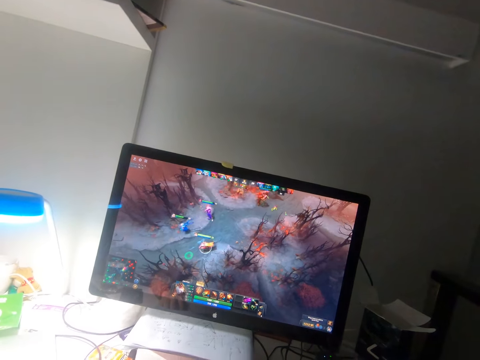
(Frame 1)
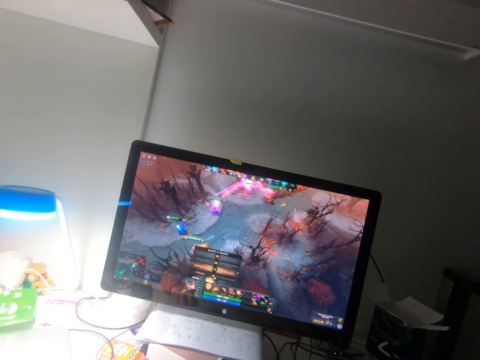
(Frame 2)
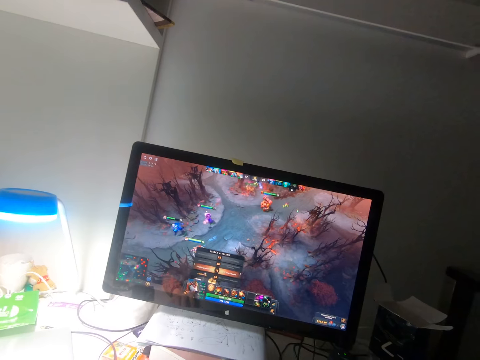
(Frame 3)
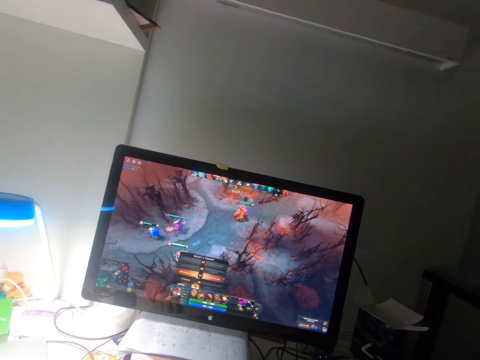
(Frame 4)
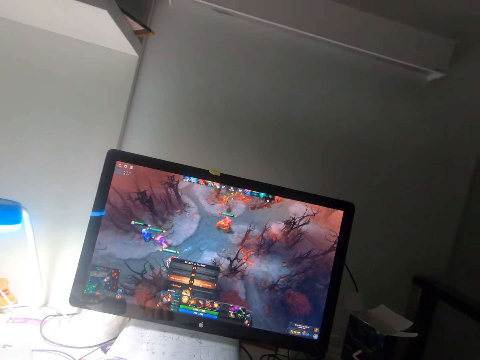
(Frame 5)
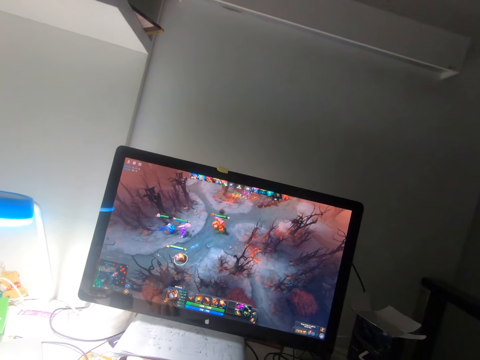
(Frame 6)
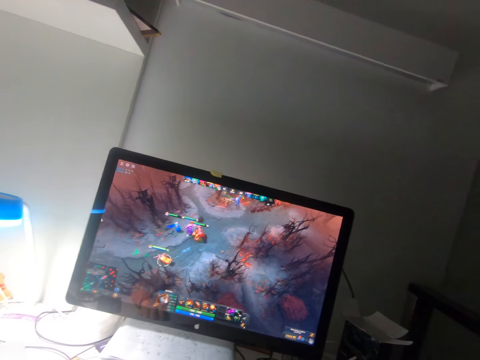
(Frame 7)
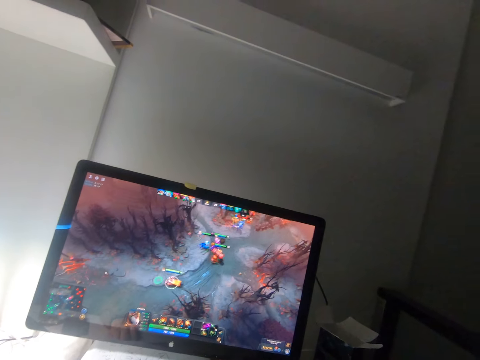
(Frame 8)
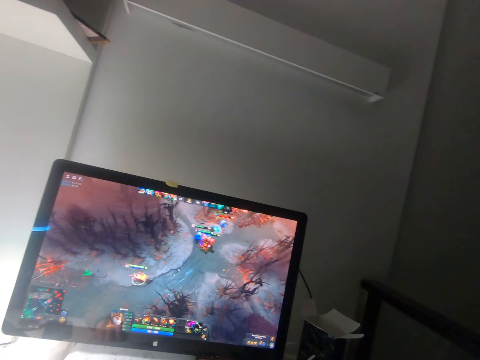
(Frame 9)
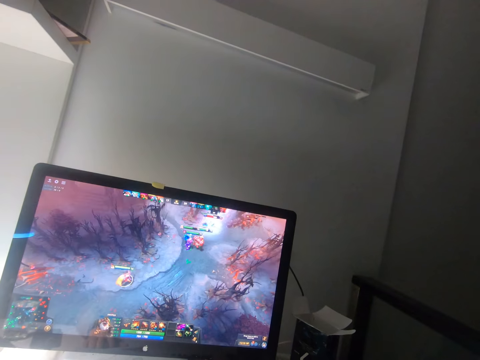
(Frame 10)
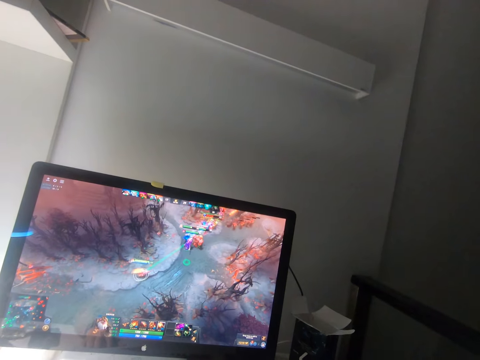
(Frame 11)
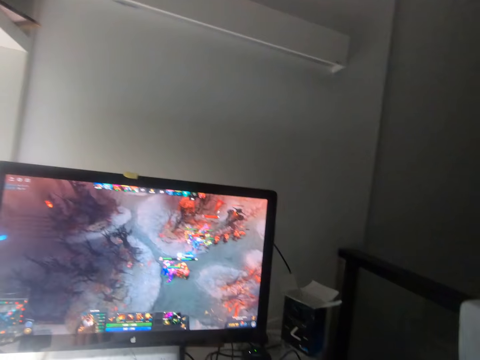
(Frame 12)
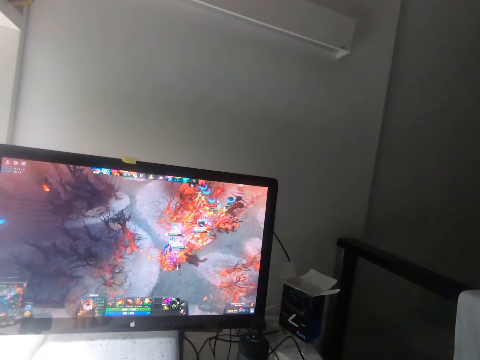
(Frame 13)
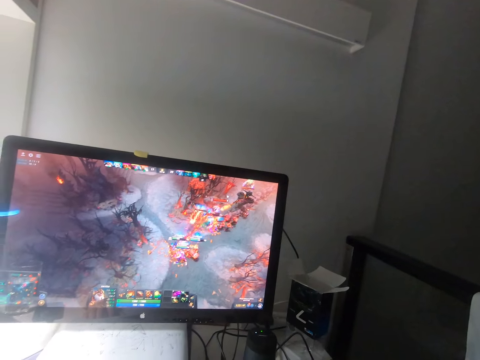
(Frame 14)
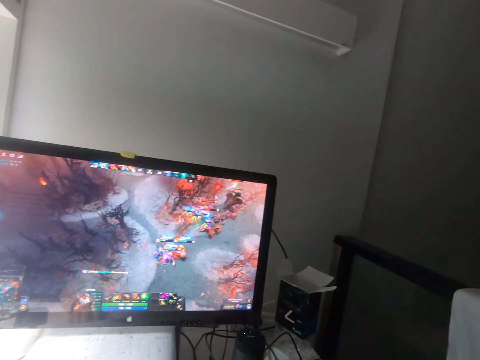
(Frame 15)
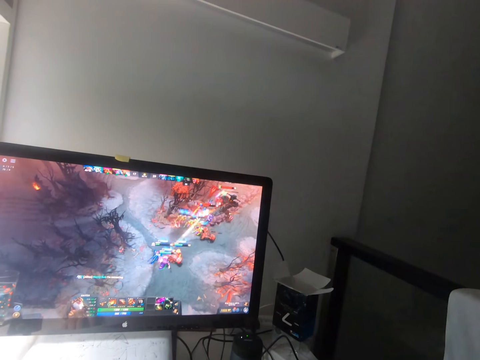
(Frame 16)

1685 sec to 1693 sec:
The camera wearer looks at the scores. They play the game on the computer using the mouse.

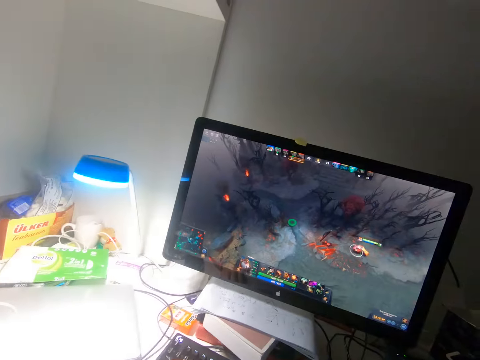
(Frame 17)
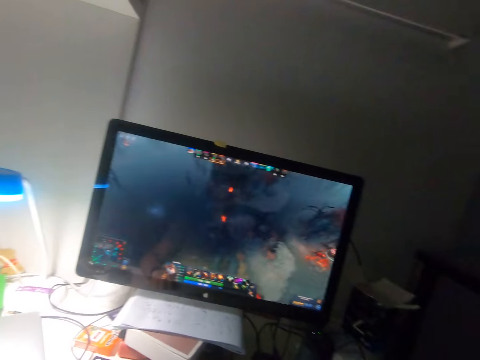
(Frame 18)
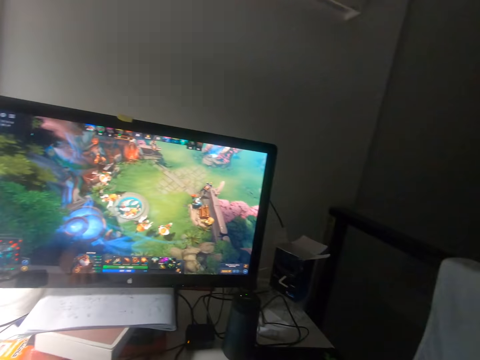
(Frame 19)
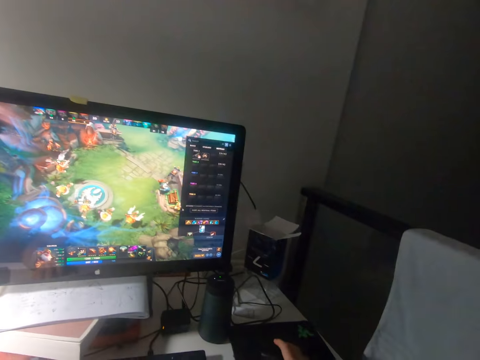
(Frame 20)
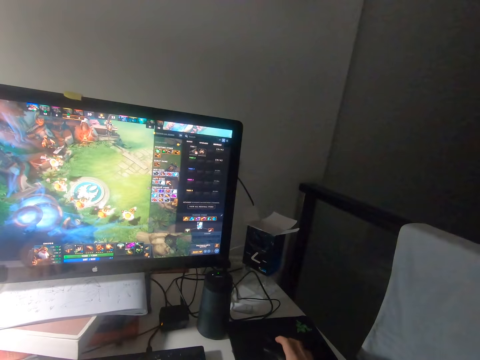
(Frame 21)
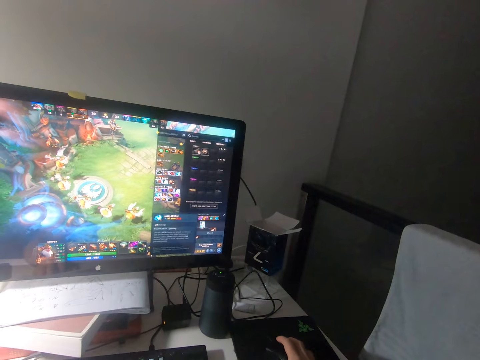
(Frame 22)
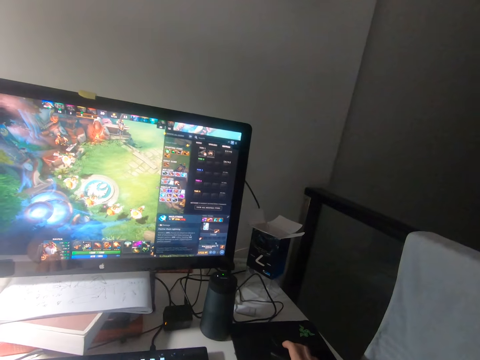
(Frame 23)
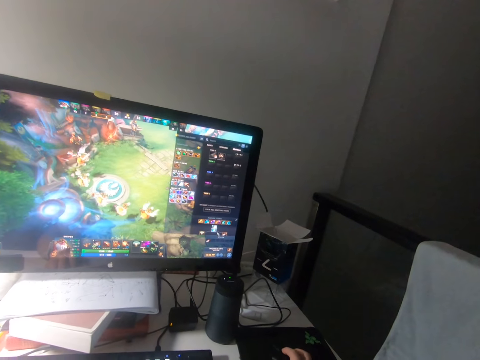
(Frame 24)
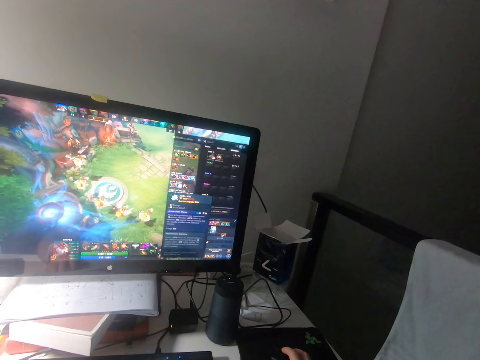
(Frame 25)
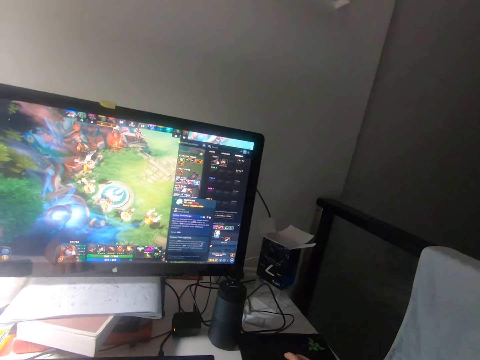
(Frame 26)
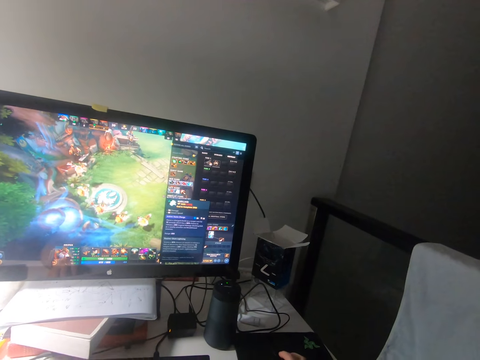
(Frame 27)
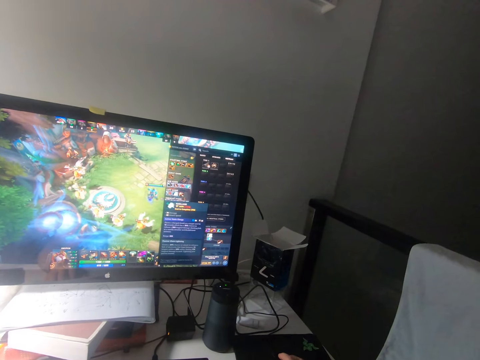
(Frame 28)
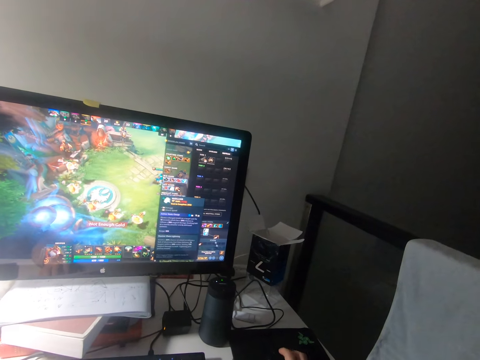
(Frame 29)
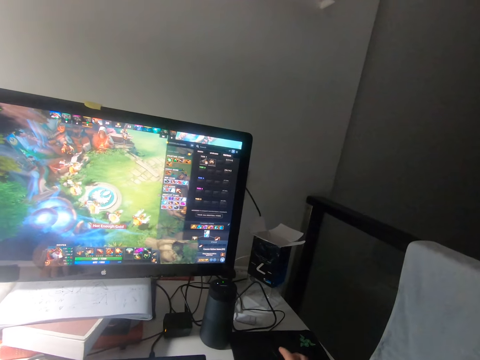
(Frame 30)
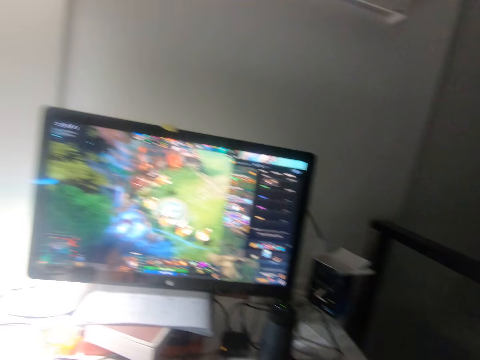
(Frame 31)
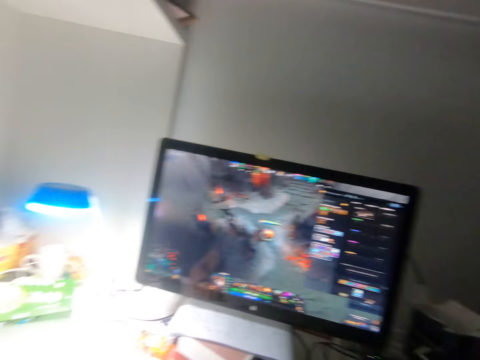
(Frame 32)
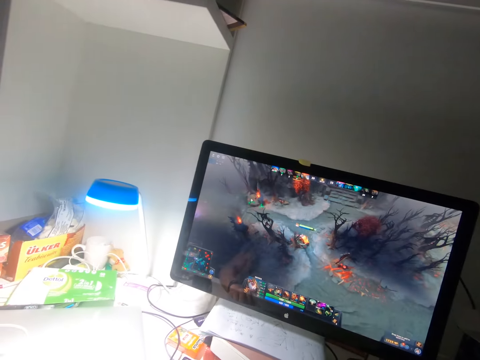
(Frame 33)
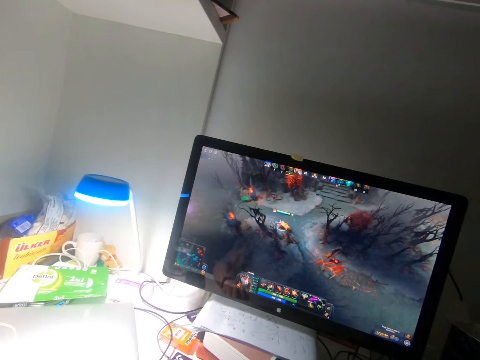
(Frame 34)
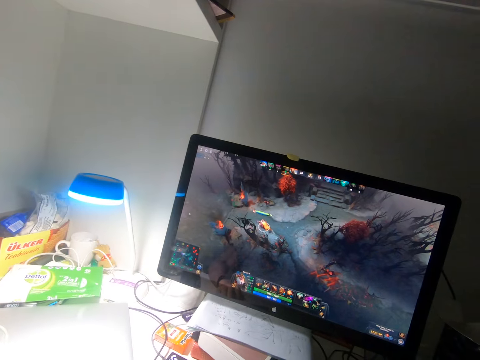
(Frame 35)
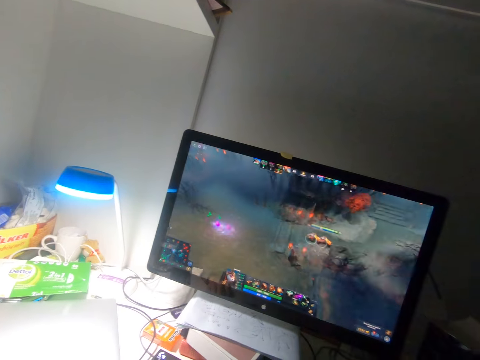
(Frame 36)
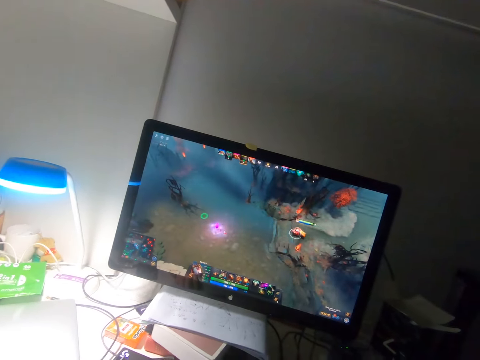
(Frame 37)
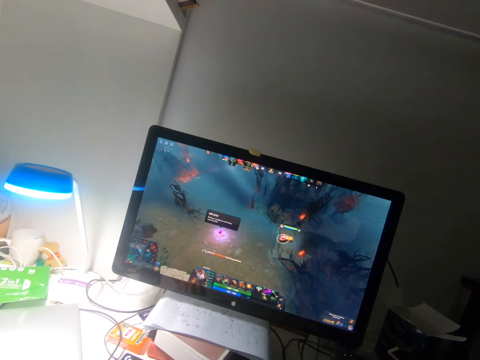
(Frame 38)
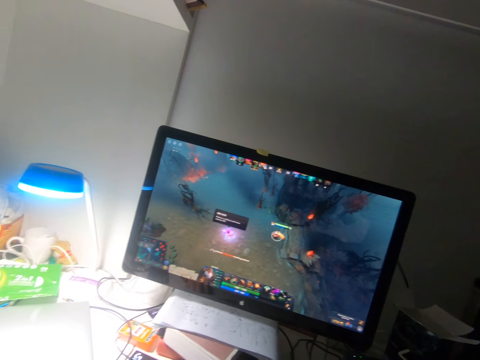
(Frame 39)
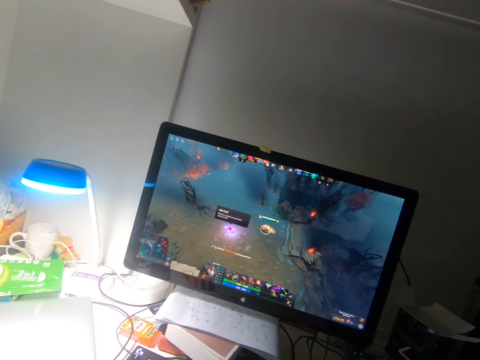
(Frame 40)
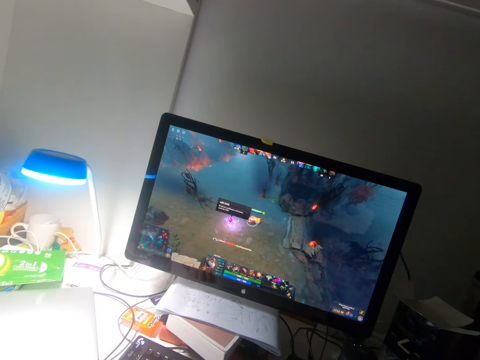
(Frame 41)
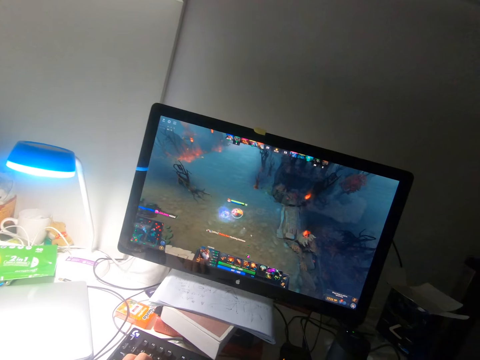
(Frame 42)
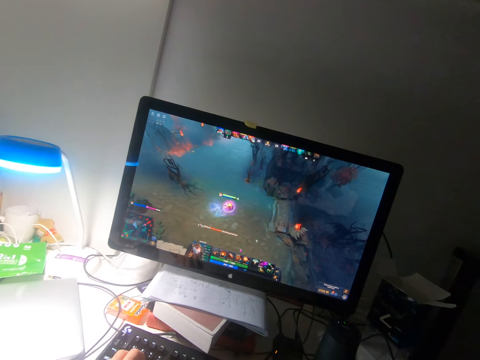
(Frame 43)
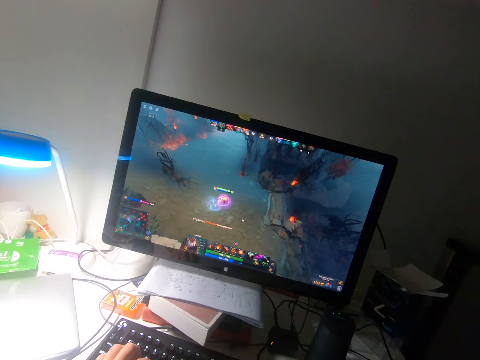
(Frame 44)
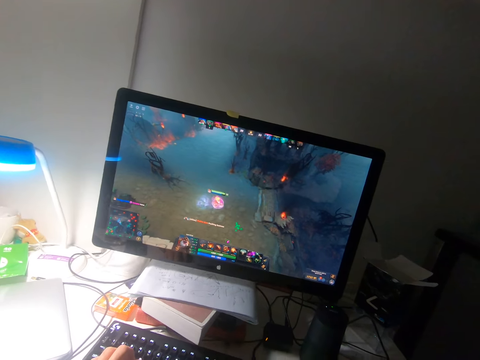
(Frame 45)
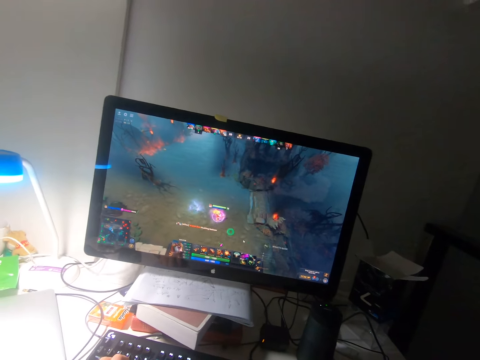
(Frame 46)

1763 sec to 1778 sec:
The camera wearer changes the setting of the game. They play the game on the computer using the mouse.

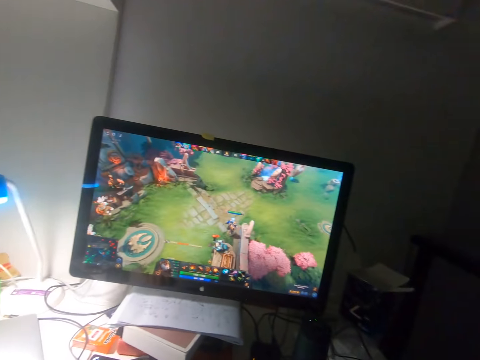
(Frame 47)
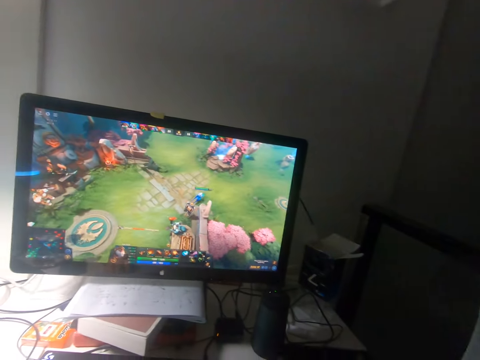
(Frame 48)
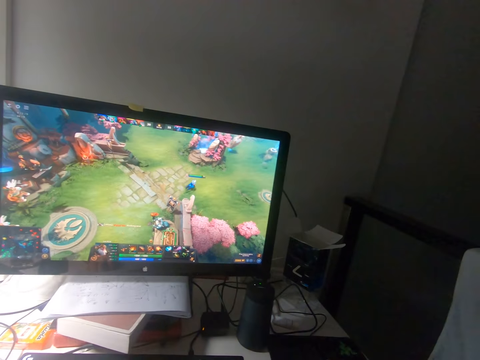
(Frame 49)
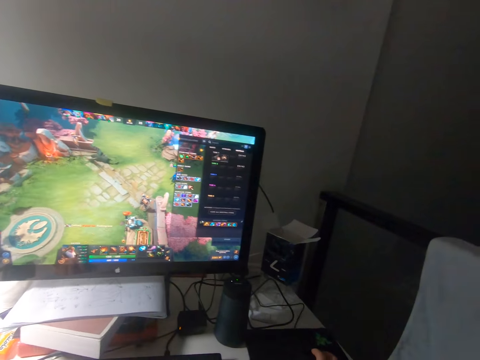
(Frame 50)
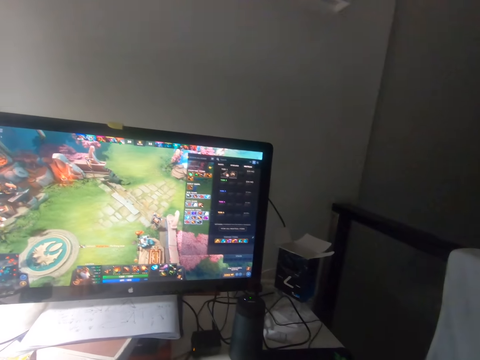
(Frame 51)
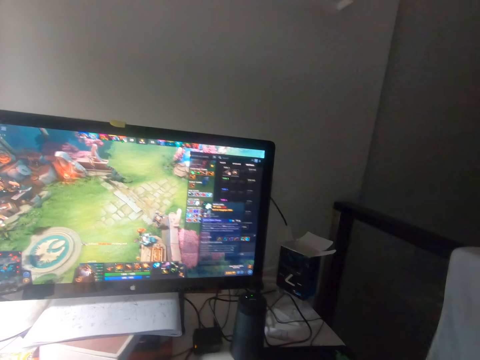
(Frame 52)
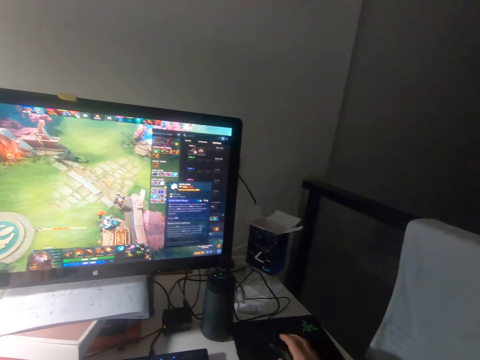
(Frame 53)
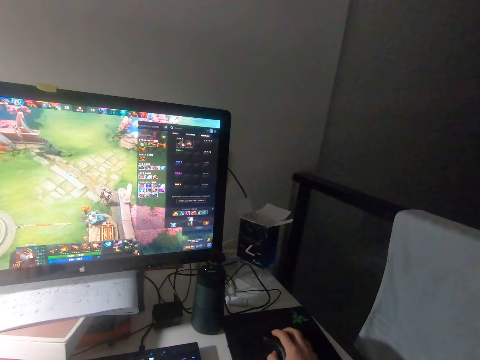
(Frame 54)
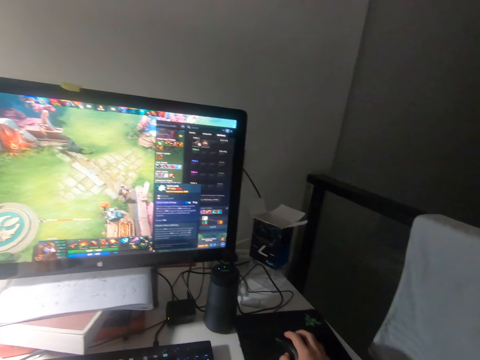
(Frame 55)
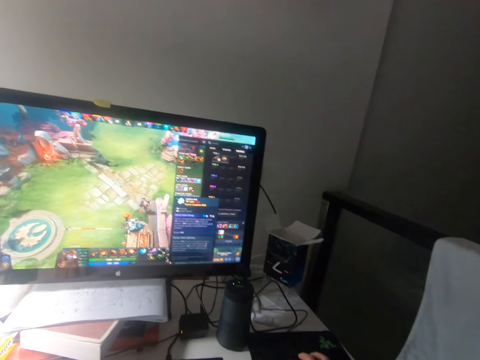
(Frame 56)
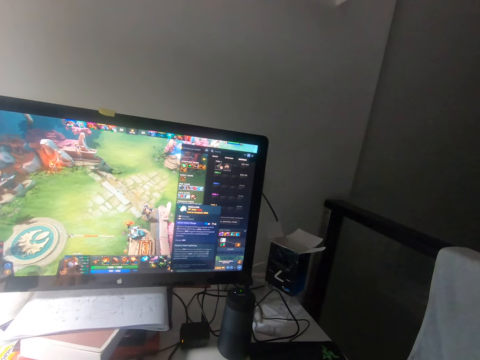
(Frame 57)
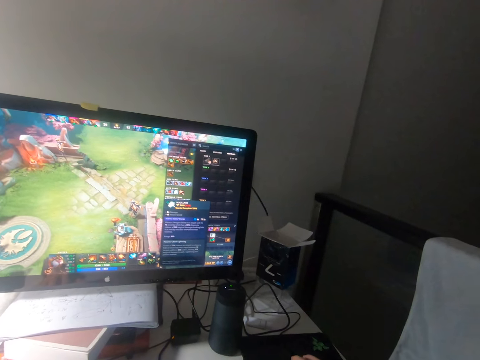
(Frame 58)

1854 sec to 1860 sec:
The camera wearer changes the setting of the game.
